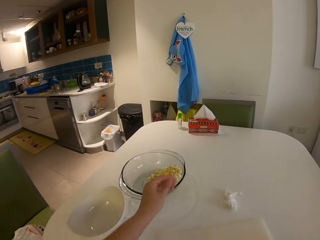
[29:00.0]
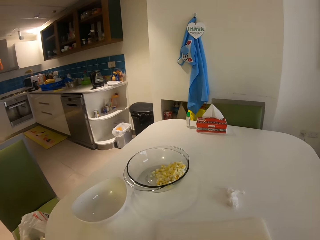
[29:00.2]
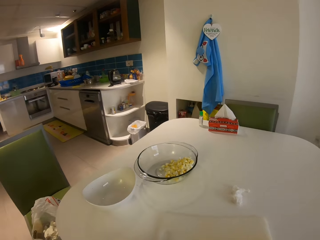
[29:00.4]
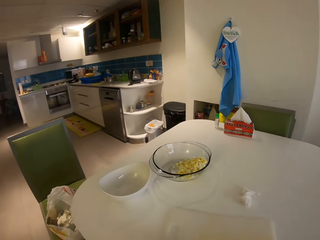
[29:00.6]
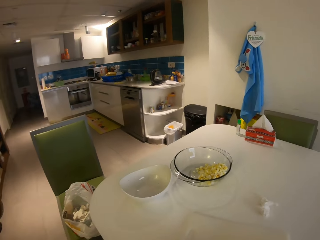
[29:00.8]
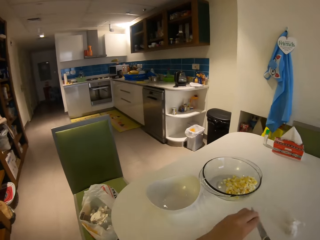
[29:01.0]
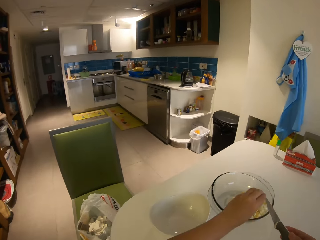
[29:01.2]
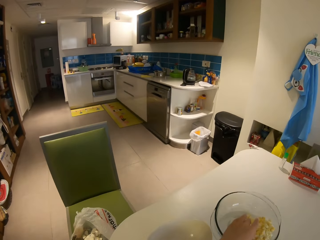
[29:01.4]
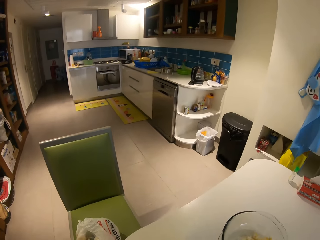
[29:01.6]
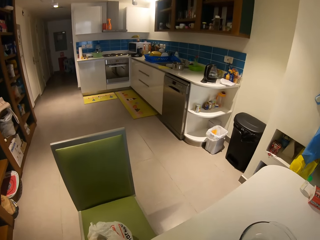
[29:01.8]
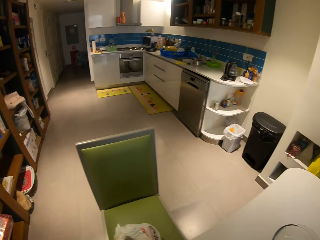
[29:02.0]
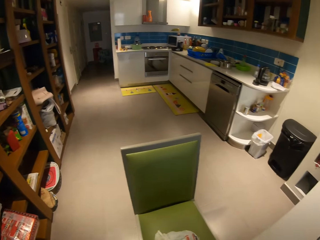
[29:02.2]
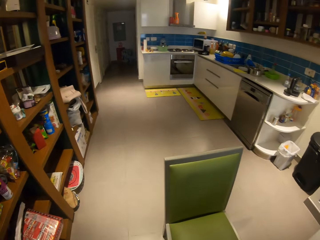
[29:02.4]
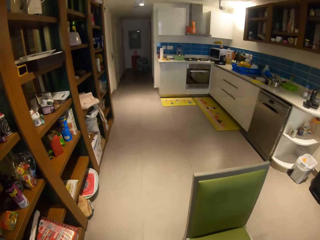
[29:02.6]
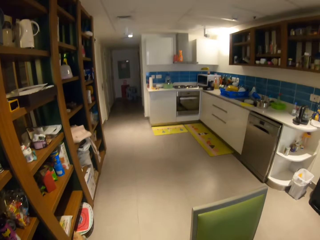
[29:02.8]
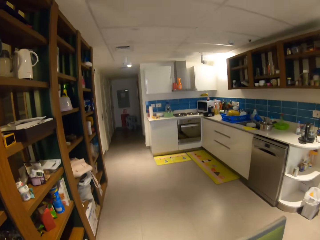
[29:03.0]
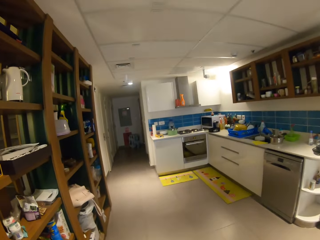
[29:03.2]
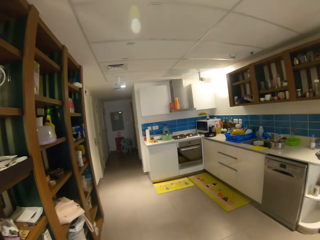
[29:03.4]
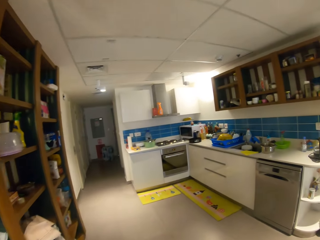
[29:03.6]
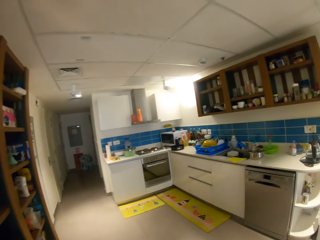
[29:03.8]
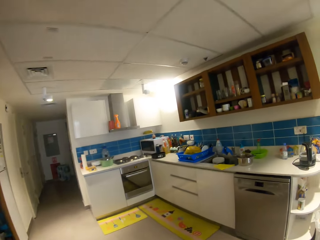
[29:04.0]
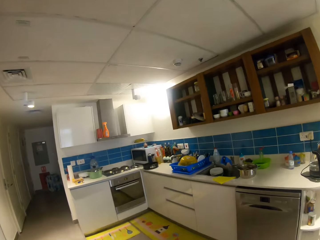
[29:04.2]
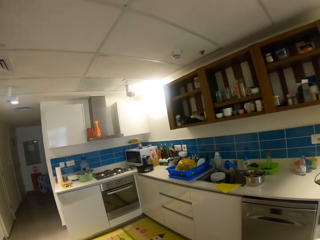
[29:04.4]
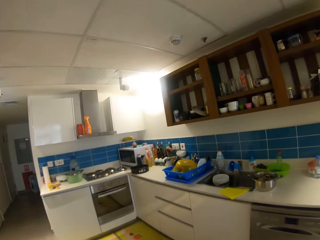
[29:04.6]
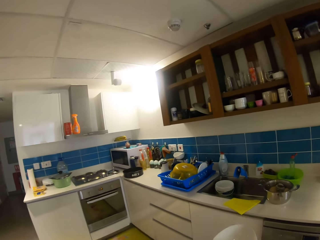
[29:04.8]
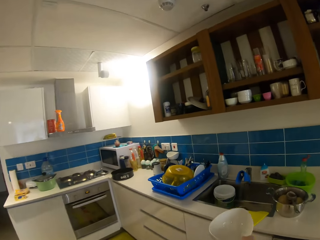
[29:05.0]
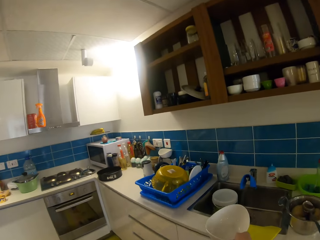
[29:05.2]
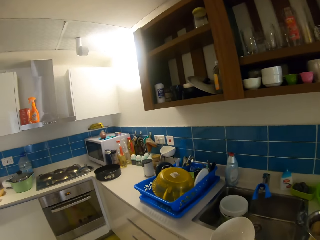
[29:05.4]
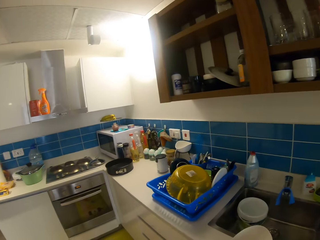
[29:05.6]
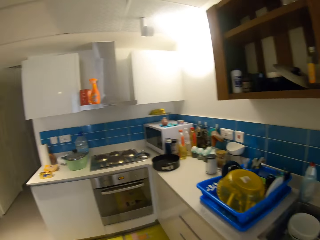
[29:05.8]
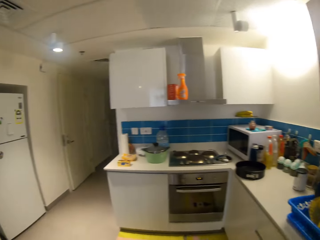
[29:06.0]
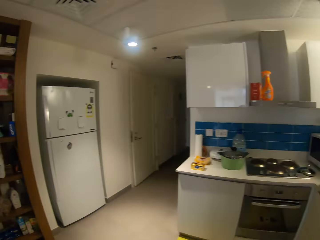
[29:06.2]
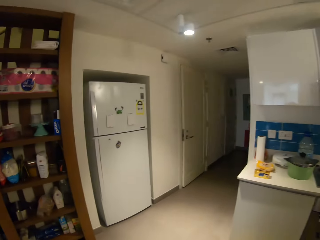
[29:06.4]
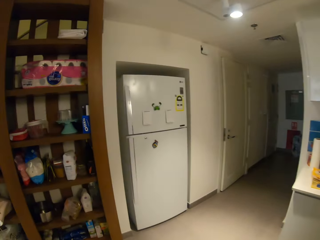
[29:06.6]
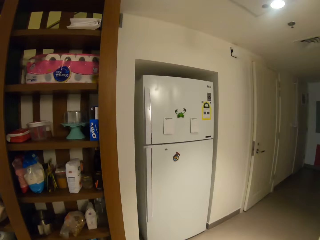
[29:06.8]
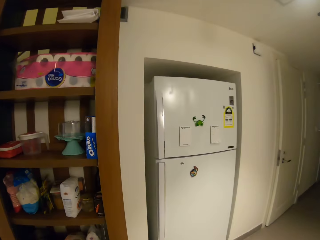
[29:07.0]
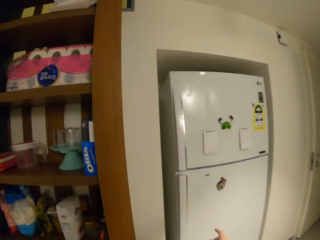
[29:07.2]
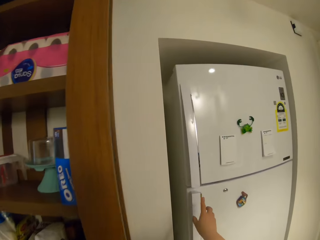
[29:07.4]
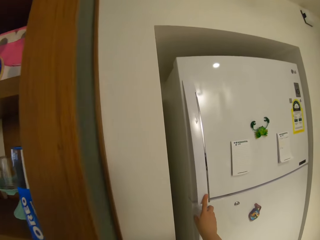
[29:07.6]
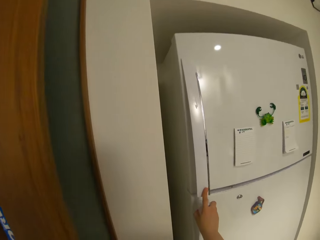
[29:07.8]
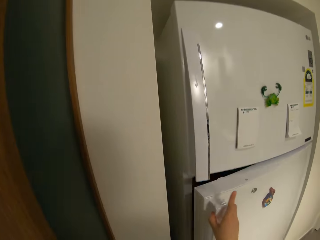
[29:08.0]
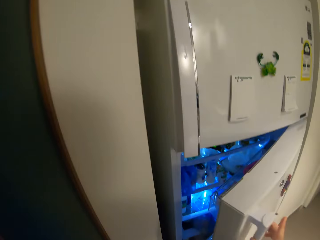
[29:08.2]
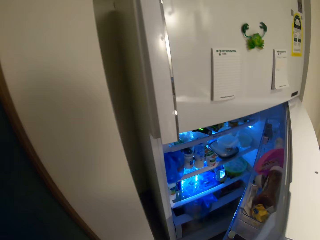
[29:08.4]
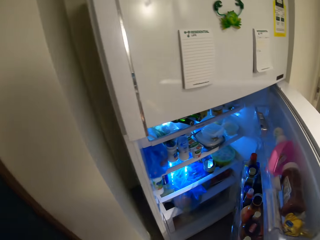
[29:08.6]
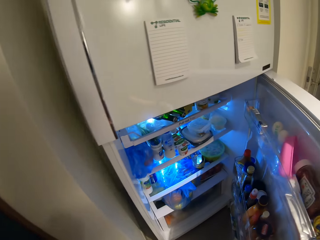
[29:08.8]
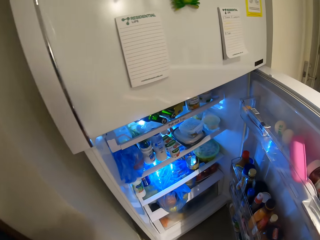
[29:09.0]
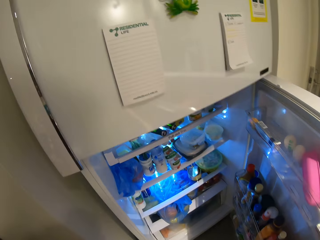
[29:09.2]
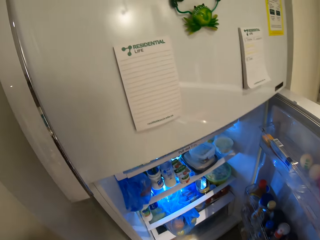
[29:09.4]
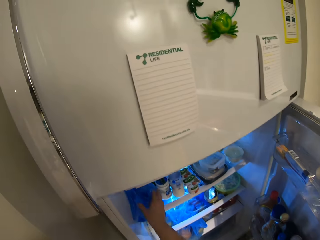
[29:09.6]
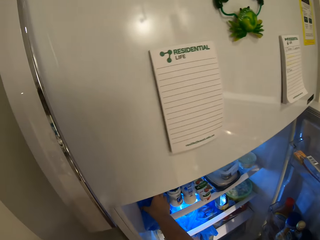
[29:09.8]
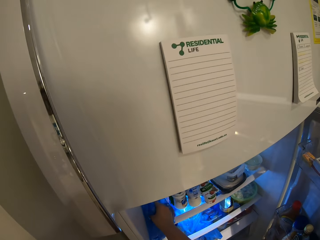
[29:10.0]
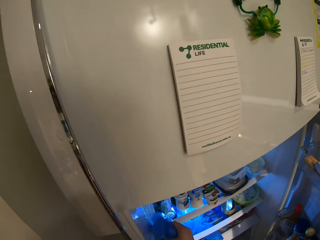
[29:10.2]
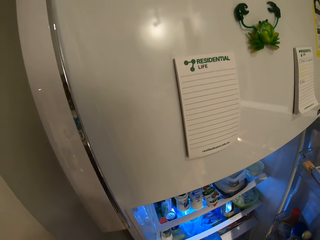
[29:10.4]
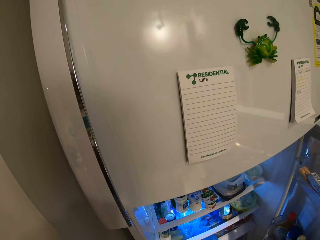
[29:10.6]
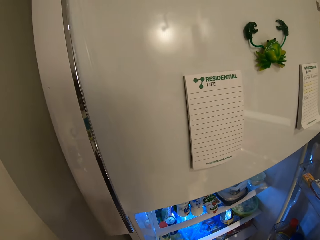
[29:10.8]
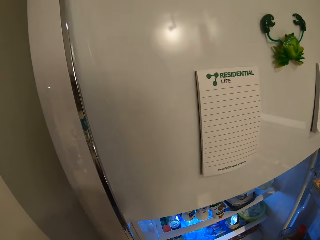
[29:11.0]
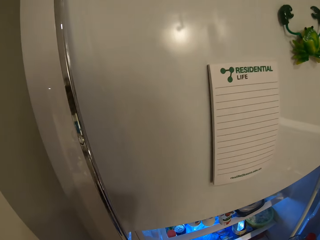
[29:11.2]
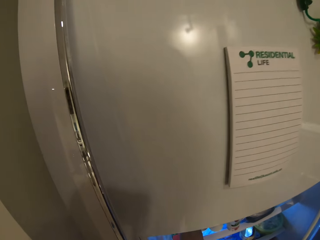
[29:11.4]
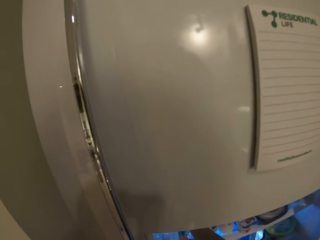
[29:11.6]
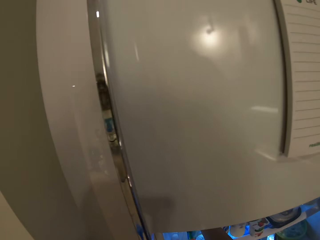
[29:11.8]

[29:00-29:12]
The camera wearer puts the pieces of an egg in the glass bowl. She puts the pieces of an egg in the glass bowl again. She stands from the chair. She walks around the house. She drops the bowl on the kitchen sink with her right hand. She walks around the house. She opens the fridge with her right hand. She takes the nylons or polythene bag from the fridge with her right hand.

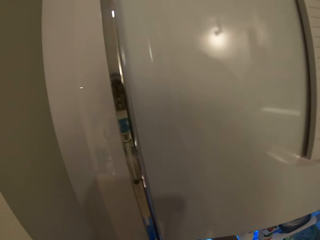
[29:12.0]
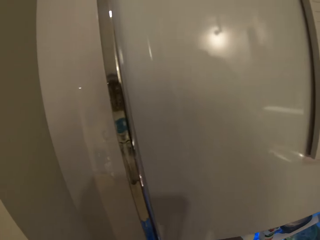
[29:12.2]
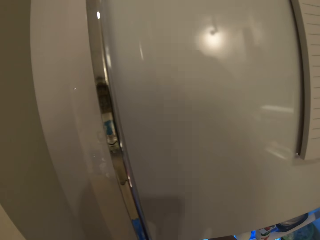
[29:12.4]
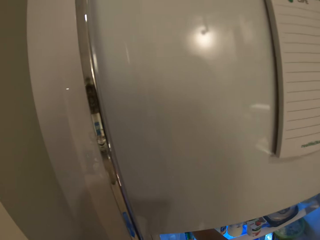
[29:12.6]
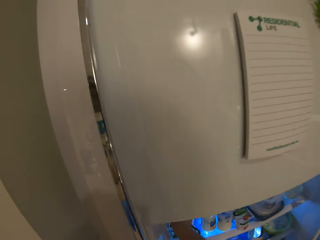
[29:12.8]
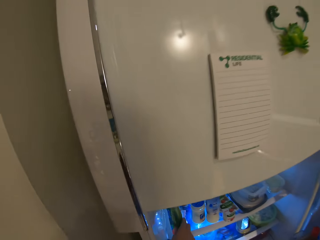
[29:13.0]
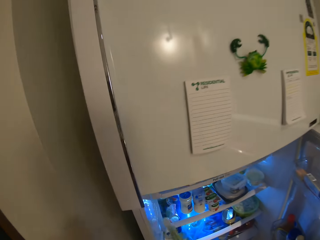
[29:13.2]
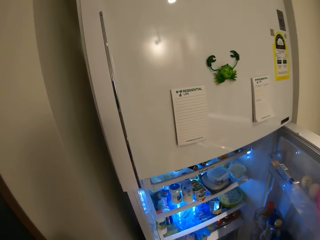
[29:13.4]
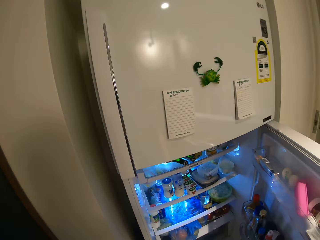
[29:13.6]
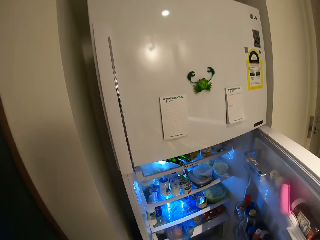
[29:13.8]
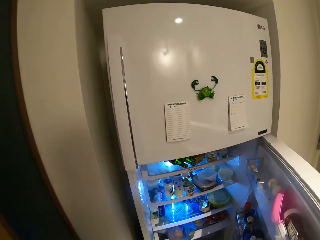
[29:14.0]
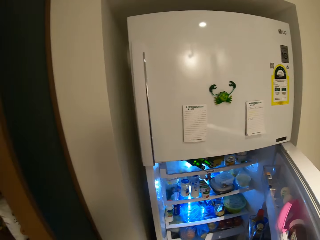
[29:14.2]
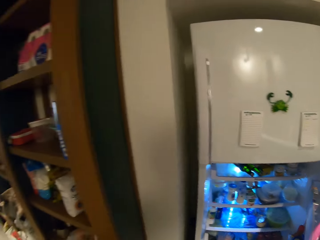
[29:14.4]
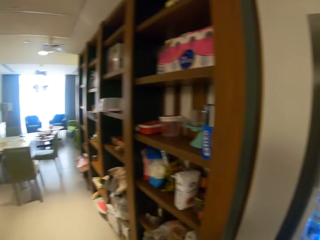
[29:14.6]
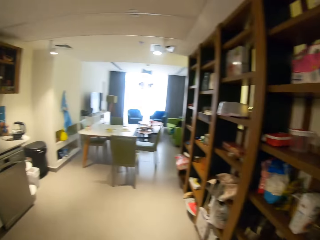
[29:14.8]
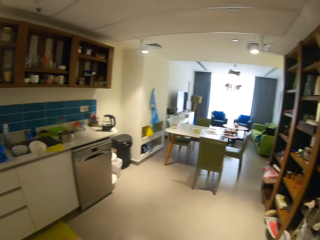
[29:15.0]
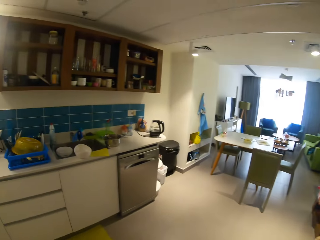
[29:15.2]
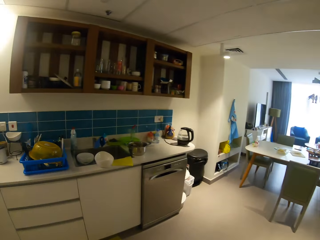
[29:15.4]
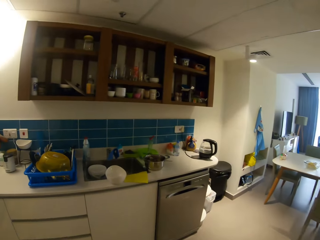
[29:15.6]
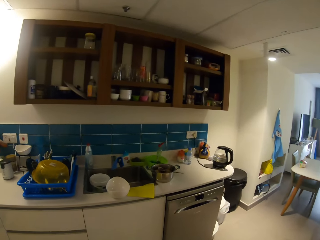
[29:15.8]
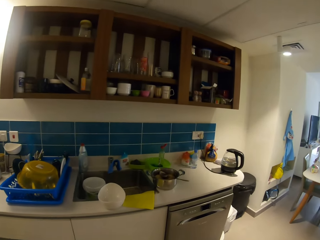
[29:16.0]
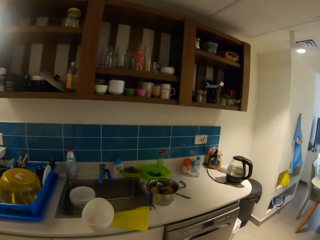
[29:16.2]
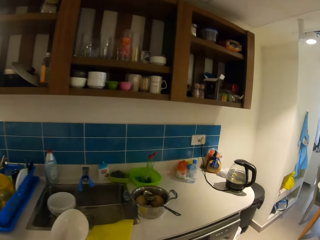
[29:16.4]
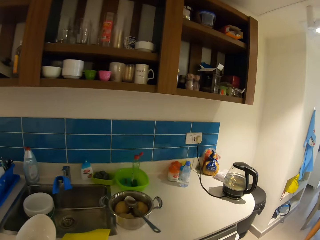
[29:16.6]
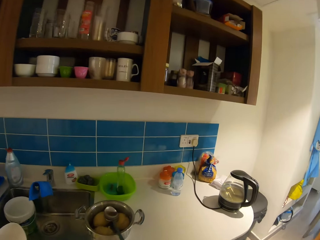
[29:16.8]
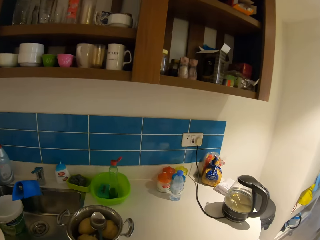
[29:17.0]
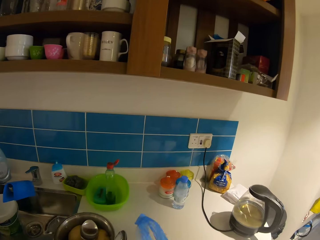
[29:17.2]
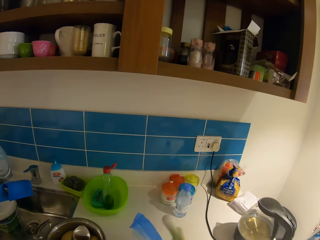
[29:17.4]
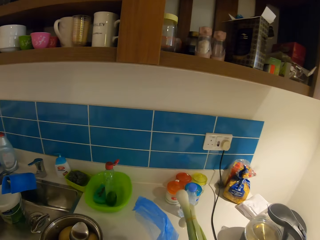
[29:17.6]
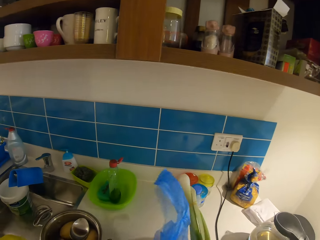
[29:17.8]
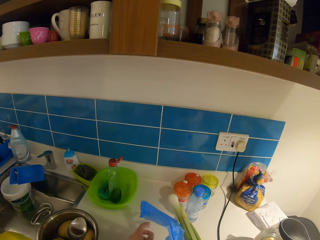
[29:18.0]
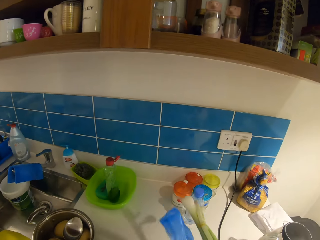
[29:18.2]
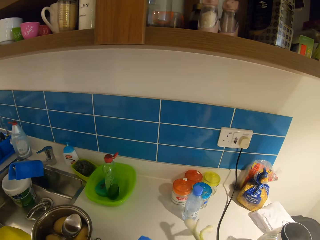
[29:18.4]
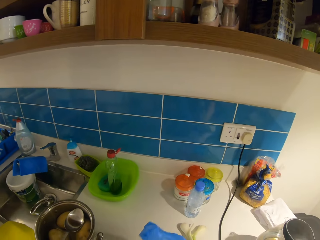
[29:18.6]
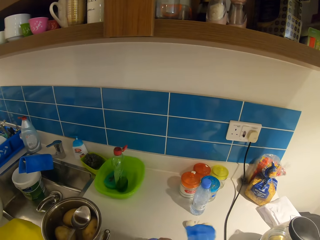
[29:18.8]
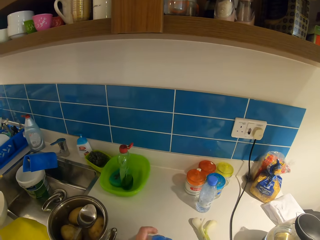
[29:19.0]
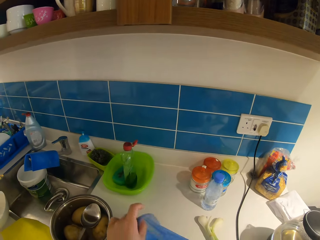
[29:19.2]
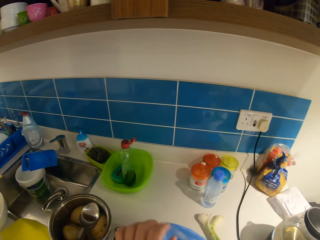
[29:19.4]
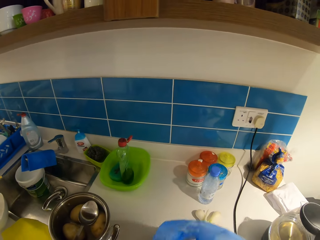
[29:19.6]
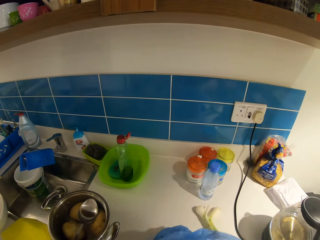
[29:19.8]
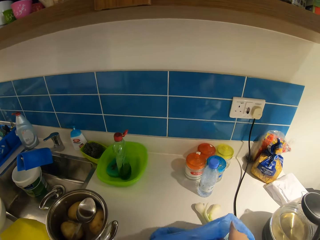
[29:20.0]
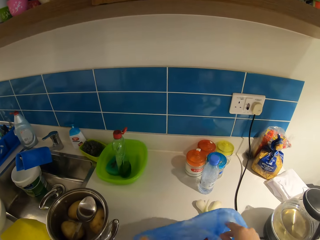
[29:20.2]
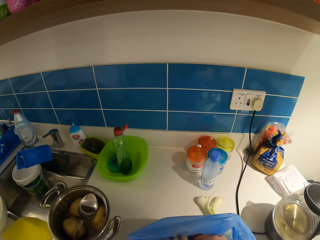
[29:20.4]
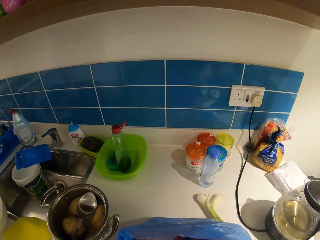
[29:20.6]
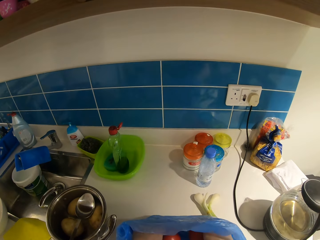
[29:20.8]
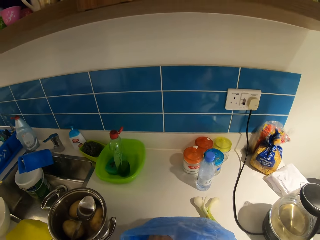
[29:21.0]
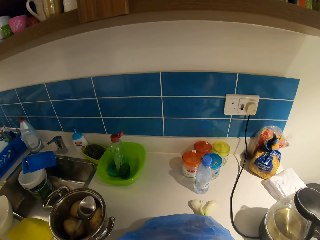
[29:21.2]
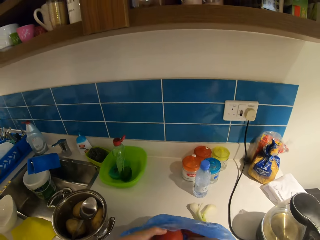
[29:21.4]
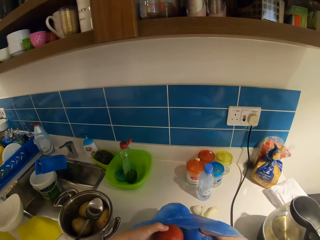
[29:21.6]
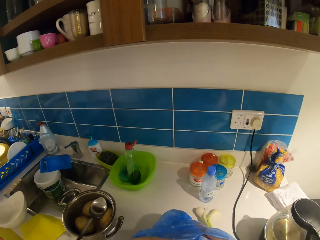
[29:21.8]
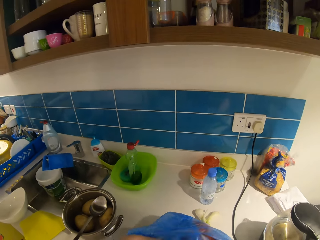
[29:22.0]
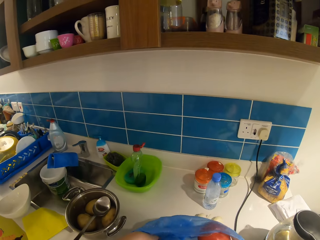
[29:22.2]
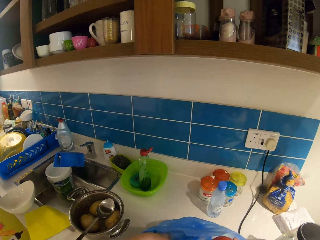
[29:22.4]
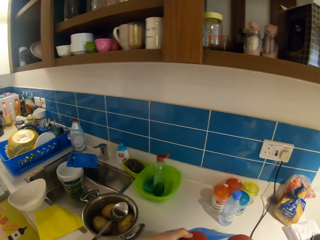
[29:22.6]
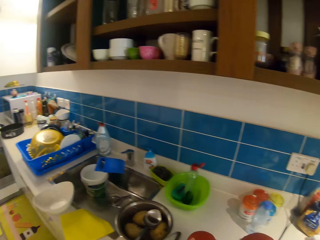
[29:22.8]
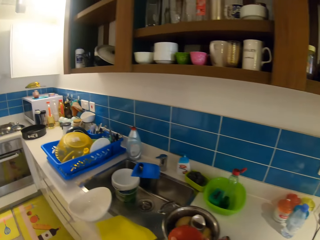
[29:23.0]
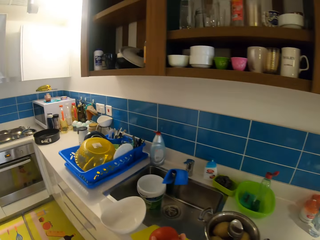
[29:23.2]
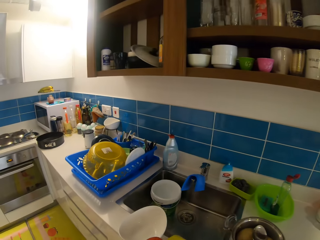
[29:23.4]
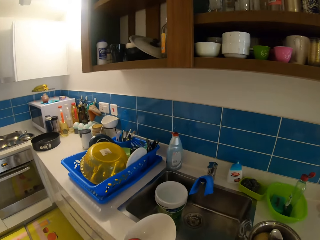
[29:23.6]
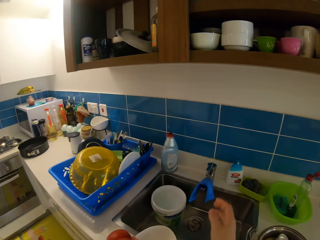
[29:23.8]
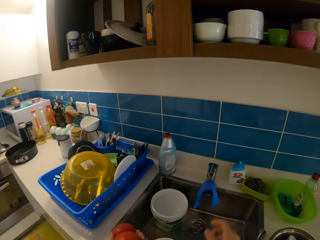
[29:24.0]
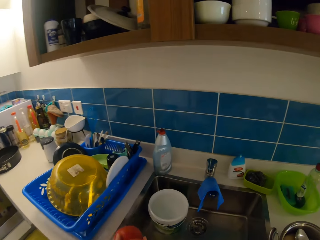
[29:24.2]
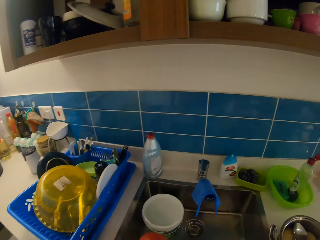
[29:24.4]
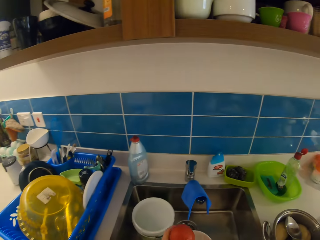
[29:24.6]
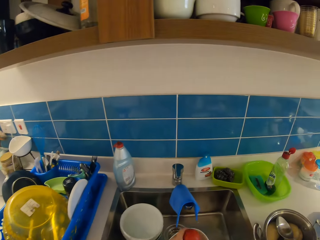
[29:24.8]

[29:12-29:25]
The camera wearer picks up a scallion from the fridge. They walk around the house. They drop the nylons or polythene bag and the scallion on the kitchen counter with both hands. They move the polythene bag on the counter top. They open the nylons with both hands. They pick up tomatoes from the polythene bag. They walk around the house.
